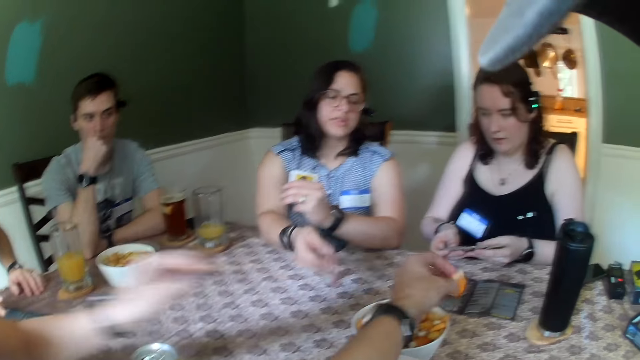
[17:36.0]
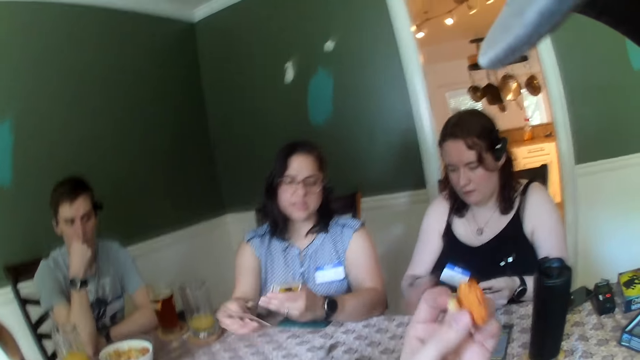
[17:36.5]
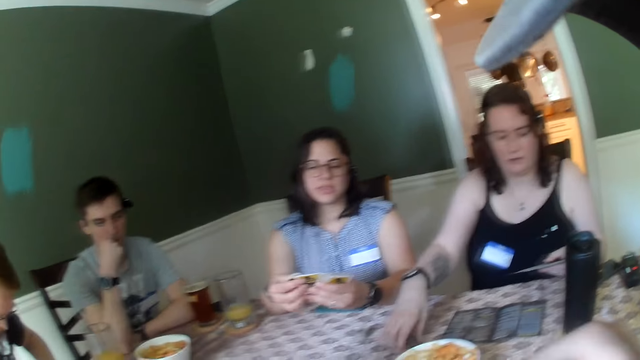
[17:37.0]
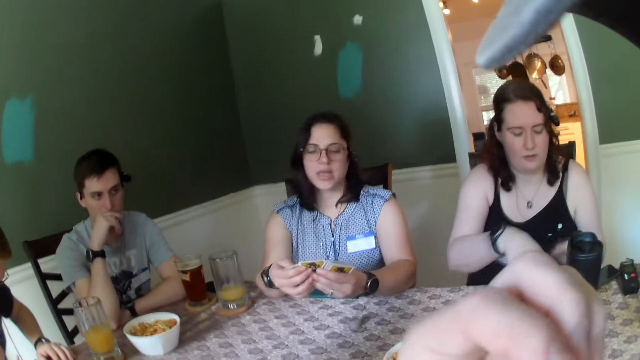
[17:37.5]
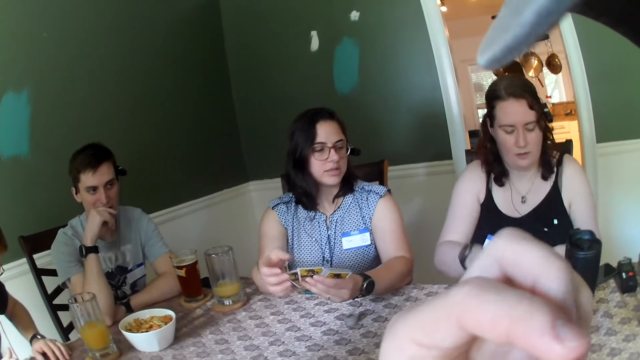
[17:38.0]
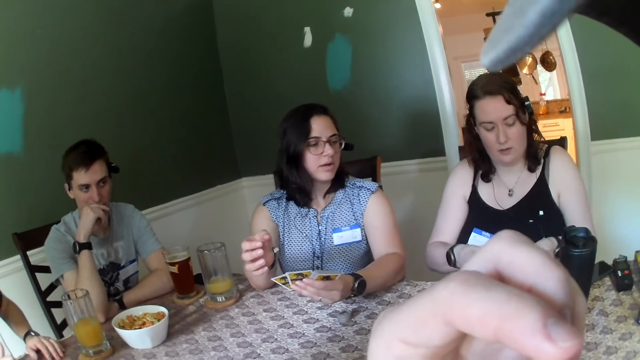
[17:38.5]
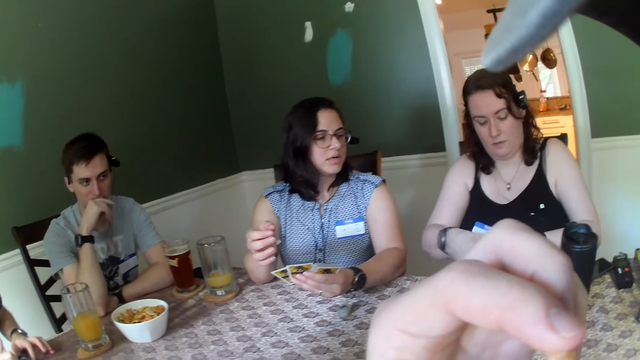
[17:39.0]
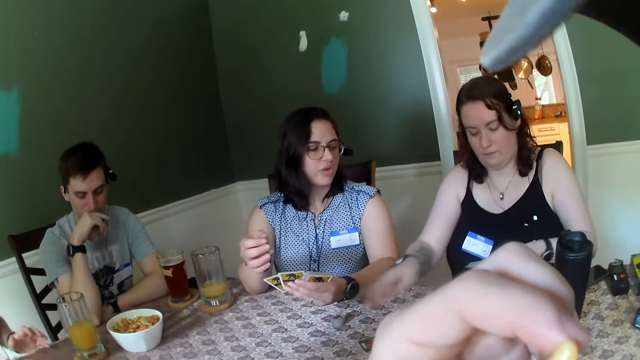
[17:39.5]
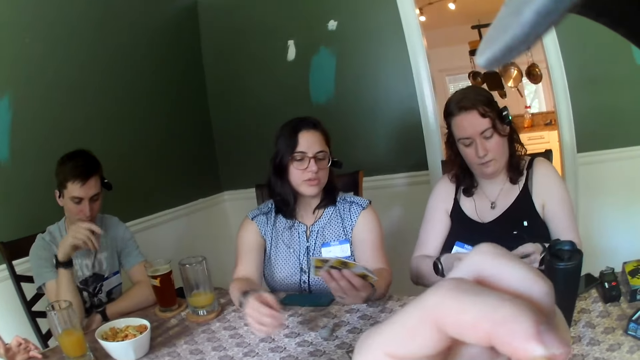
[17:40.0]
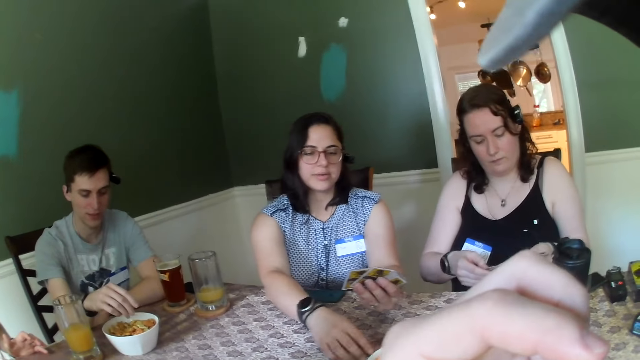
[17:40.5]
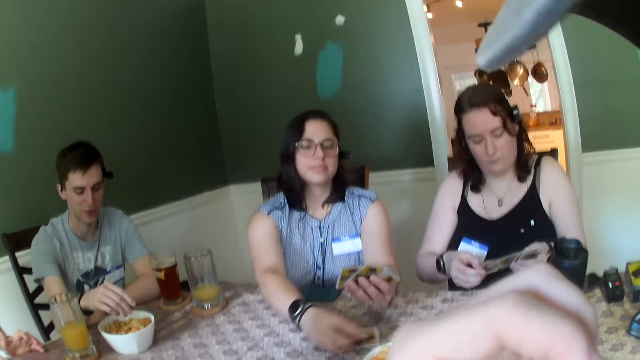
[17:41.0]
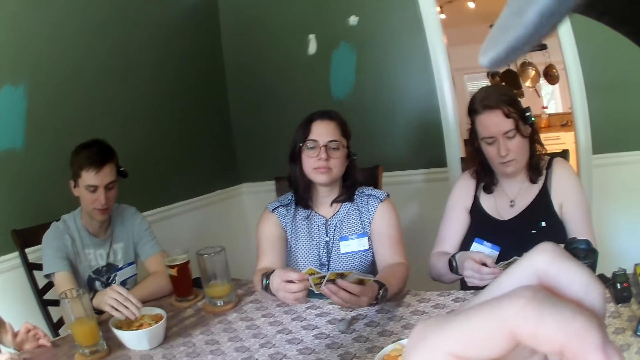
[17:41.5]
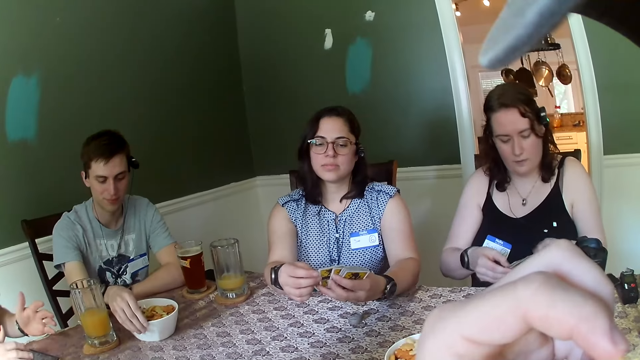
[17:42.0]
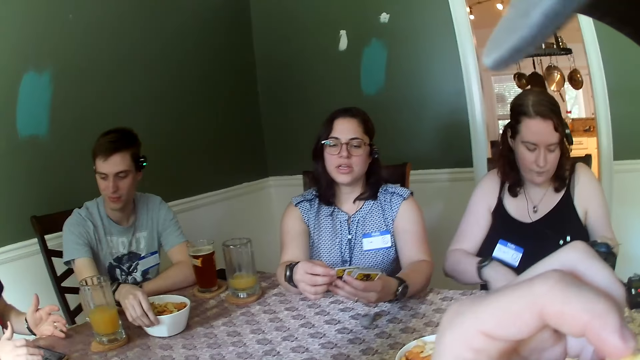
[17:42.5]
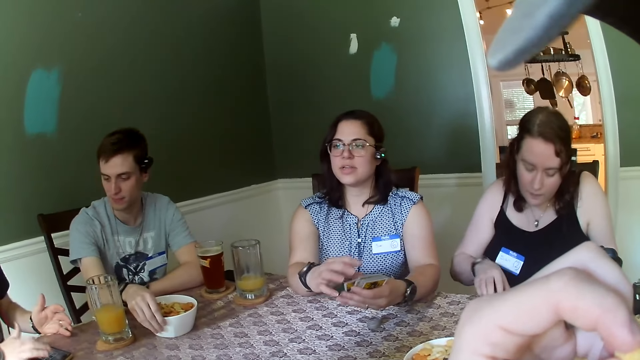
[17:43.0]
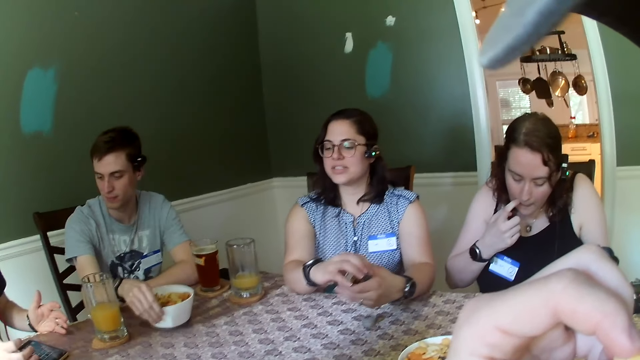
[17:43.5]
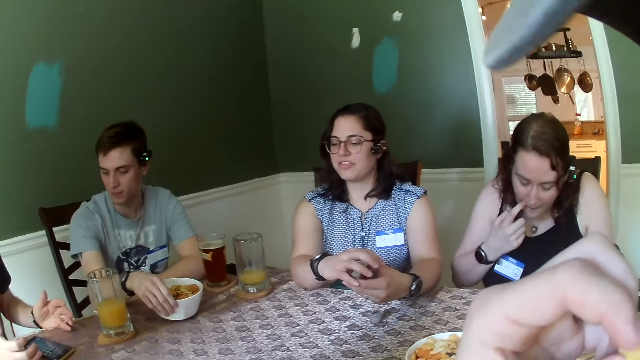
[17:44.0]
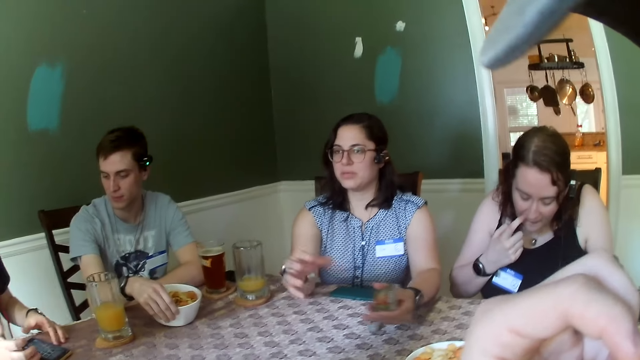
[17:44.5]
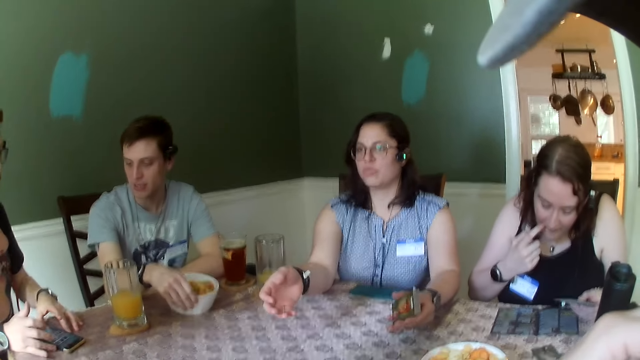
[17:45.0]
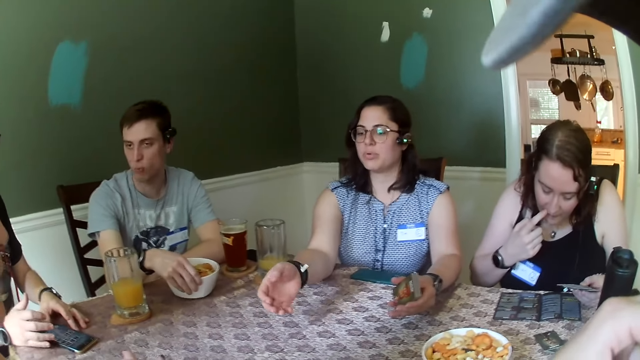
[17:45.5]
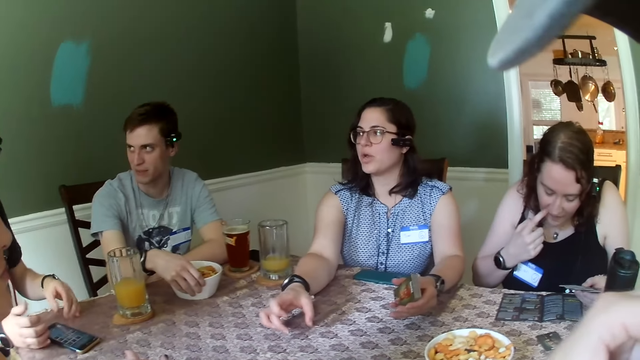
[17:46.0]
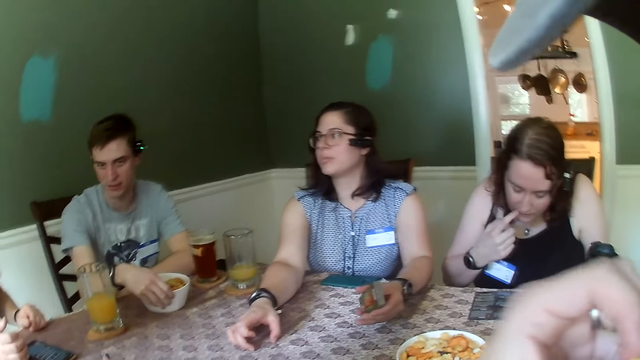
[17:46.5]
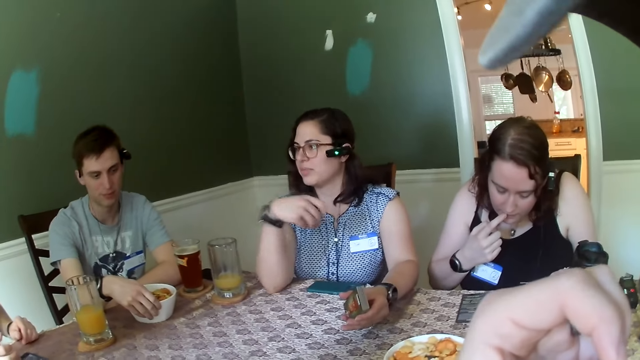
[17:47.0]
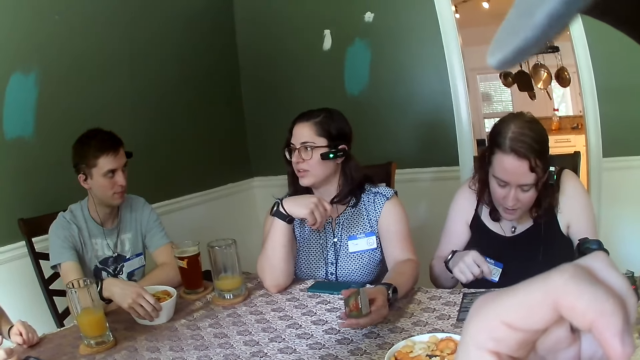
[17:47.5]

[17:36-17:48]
A woman carries chips from a plate on the table with her left hand. The camera wearer eats food with the left hand. Another woman holds the food with the left hand. A third woman moves the food on the table. The second woman picks a card from the table with the right hand. A man moves the food on the table with the right hand. The second woman holds the card with both hands and moves her hands. The camera wearer does something.

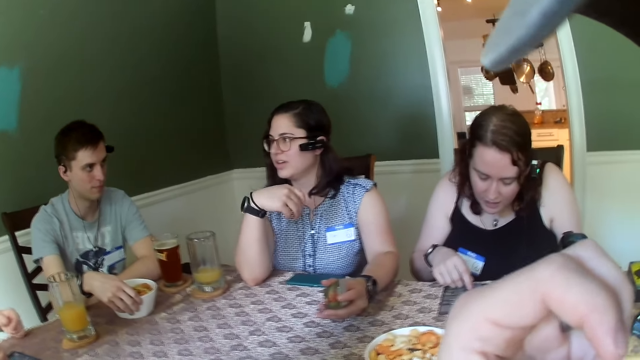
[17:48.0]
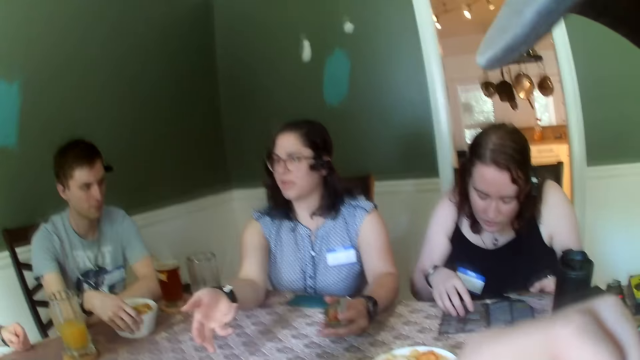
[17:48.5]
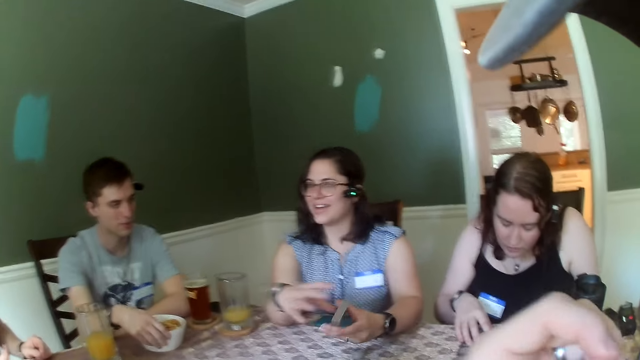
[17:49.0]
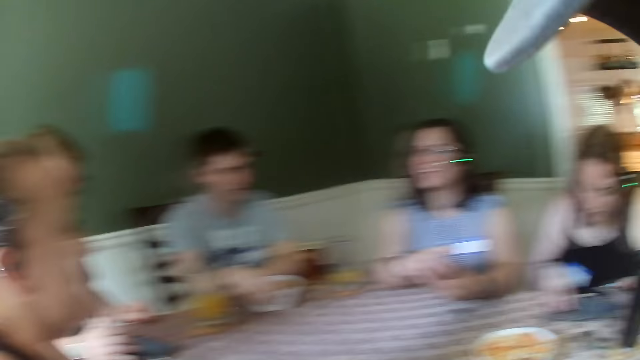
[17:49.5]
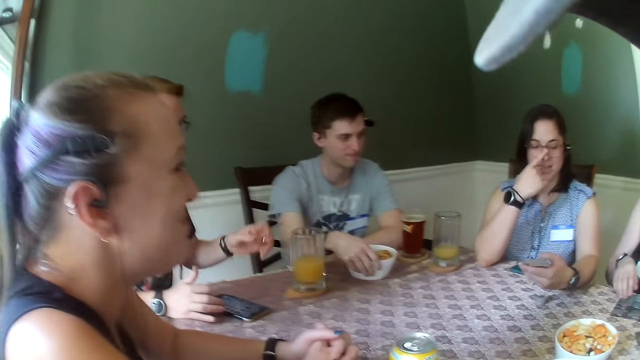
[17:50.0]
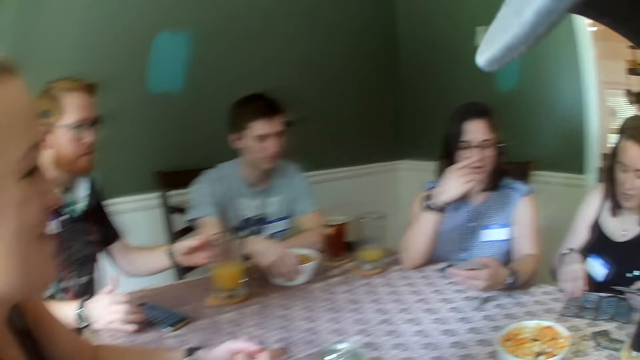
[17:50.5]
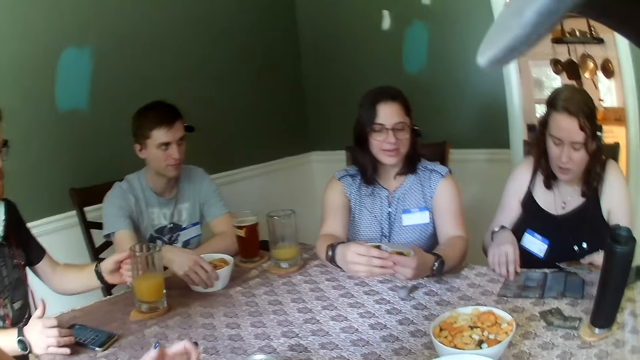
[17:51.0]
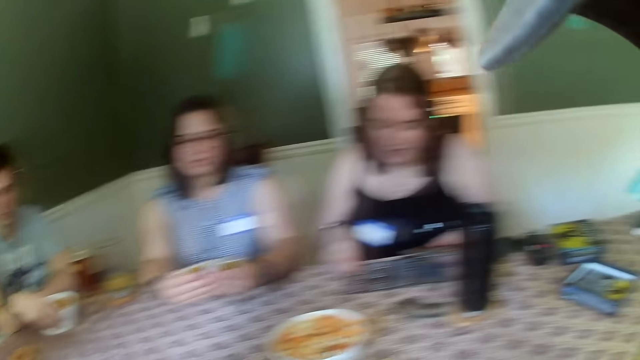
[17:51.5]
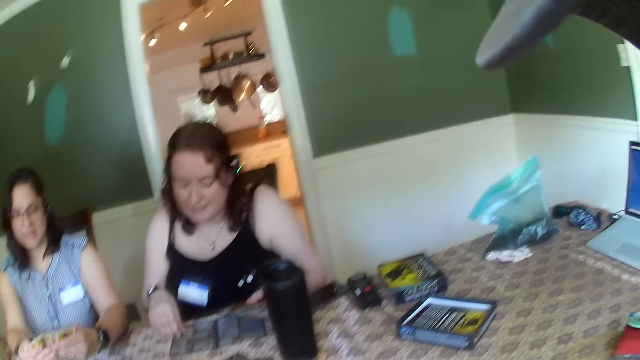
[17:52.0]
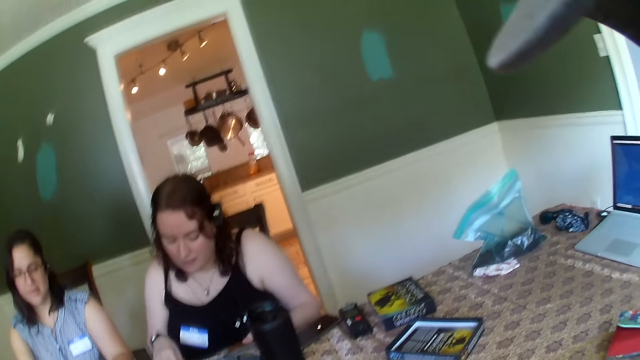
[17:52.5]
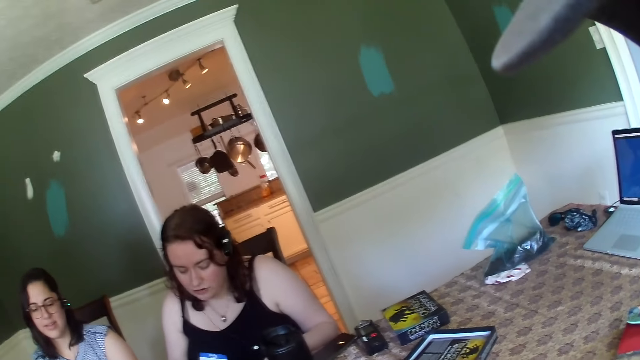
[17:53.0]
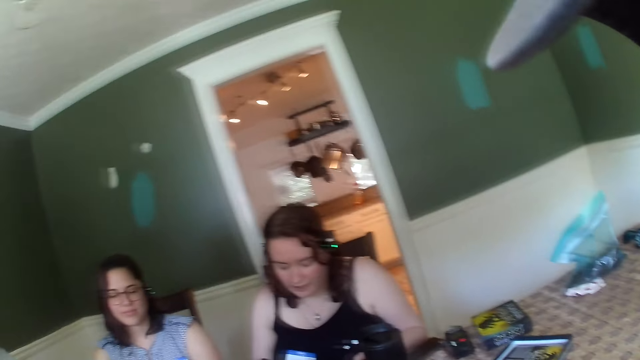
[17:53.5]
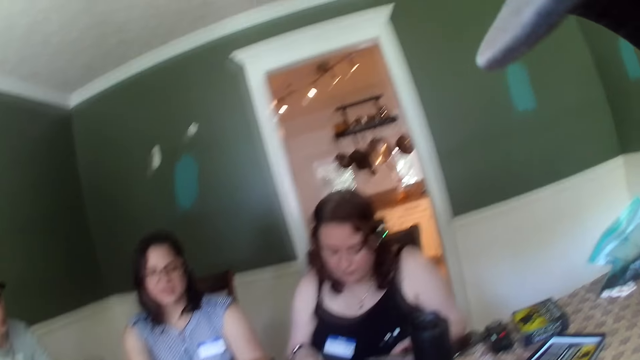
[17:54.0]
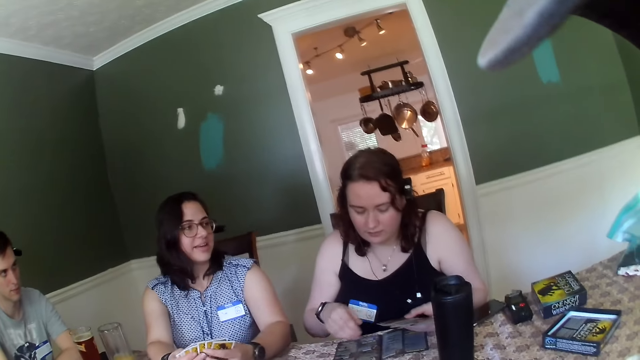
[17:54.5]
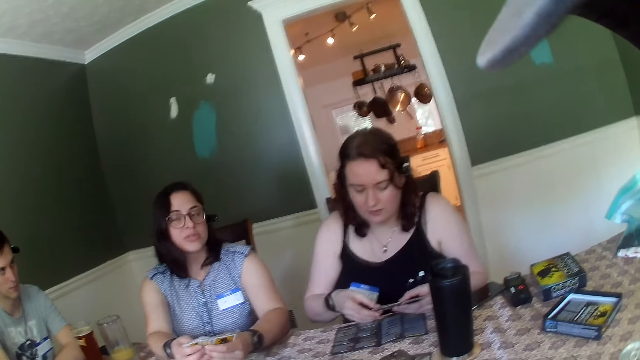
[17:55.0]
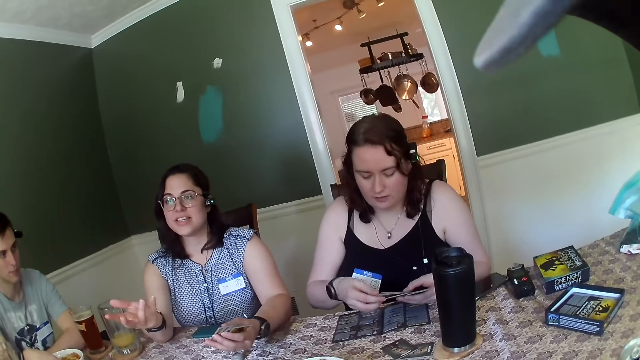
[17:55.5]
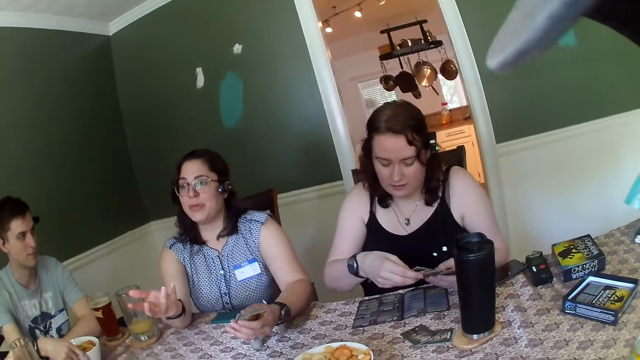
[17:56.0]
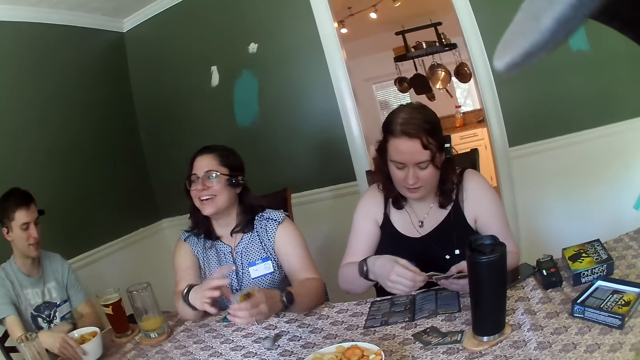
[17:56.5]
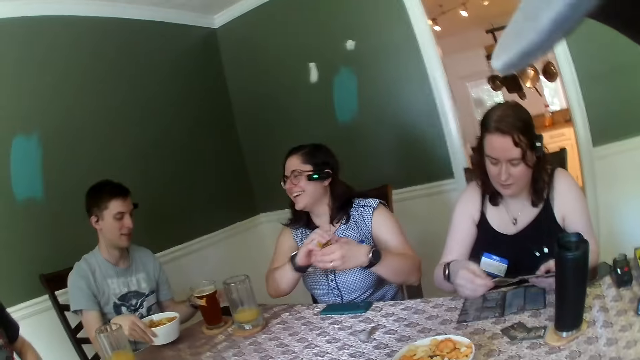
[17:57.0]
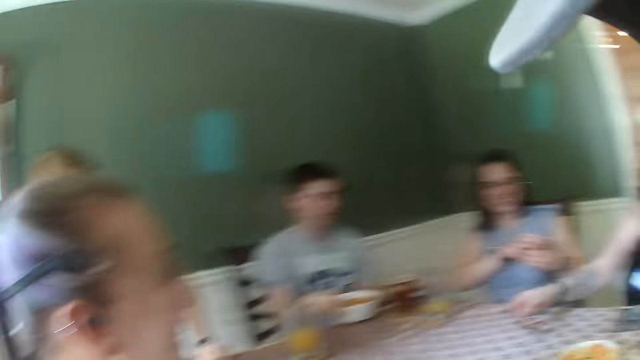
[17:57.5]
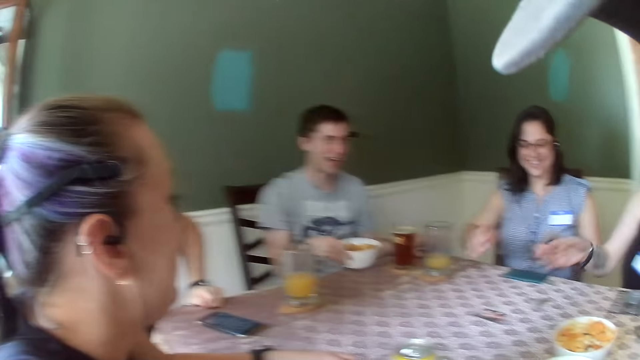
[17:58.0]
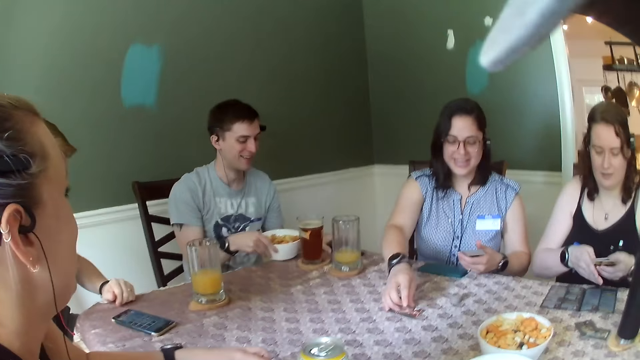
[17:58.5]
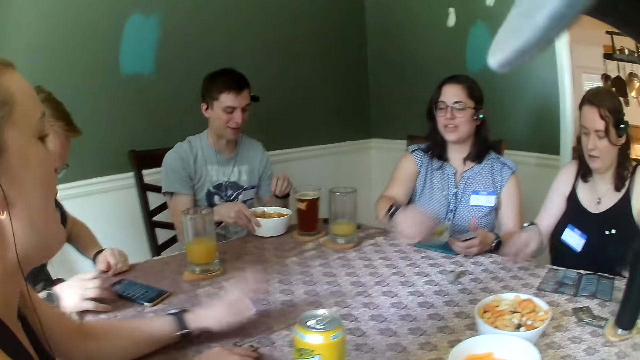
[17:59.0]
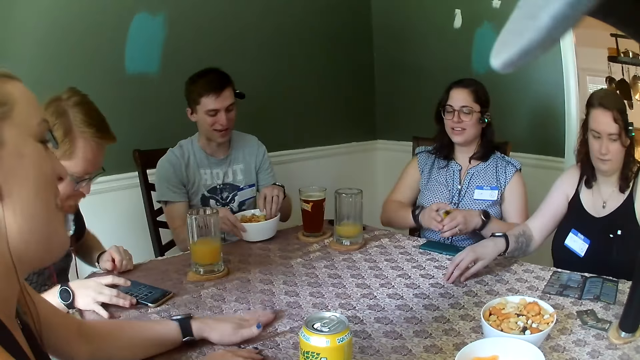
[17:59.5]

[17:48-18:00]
A woman reads a book. Another woman holds a card with both hands and touches glasses with the right hand. A man carries a cup of beer on the table with his left hand. The second woman holds the card with both hands. The camera wearer looks around and does something. The first woman holds the card with both hands. Another man carries a plate of chips on the table with his right hand. The first woman throws the card on the table with her right hand. The second woman picks the card on the table with her right hand. The second man picks food from a bowl with the left hand.
